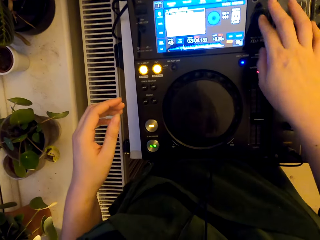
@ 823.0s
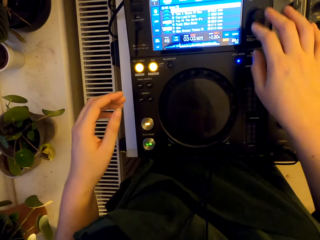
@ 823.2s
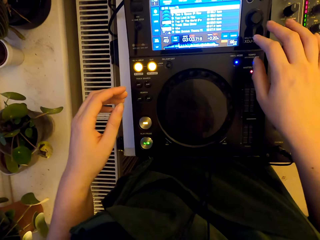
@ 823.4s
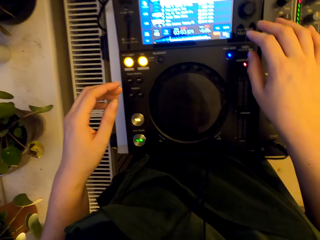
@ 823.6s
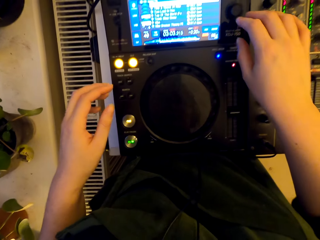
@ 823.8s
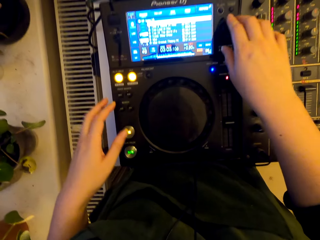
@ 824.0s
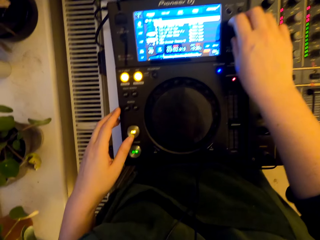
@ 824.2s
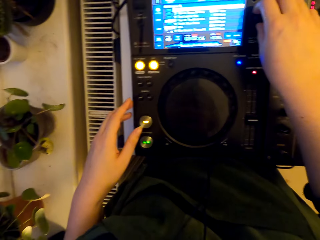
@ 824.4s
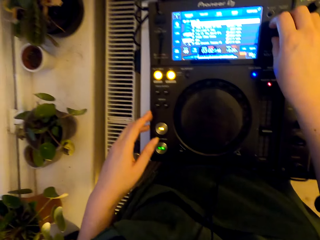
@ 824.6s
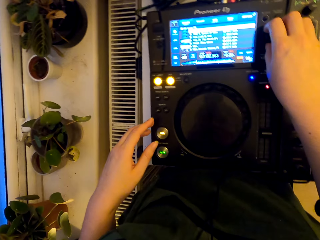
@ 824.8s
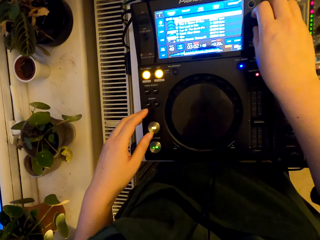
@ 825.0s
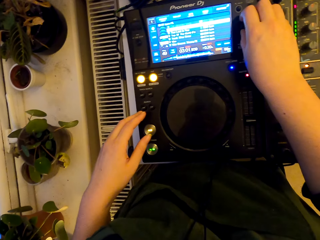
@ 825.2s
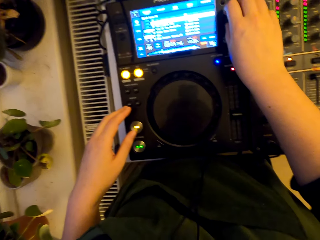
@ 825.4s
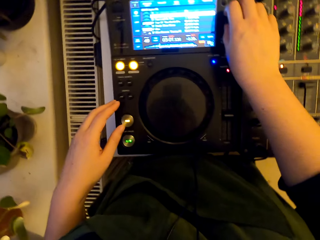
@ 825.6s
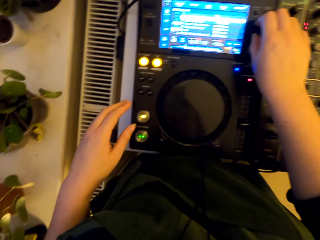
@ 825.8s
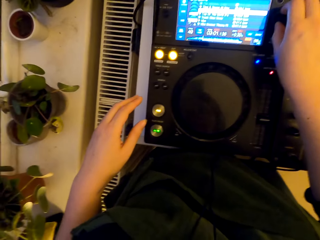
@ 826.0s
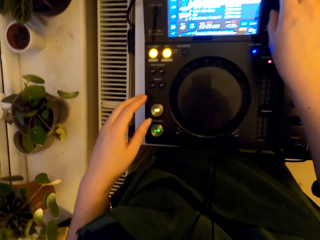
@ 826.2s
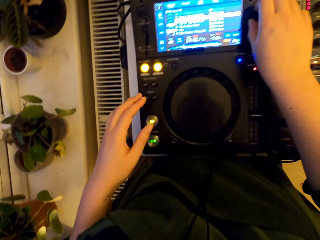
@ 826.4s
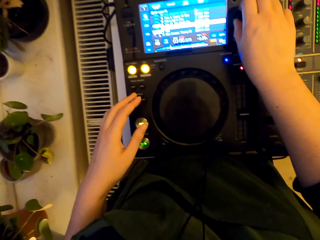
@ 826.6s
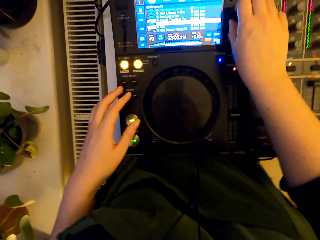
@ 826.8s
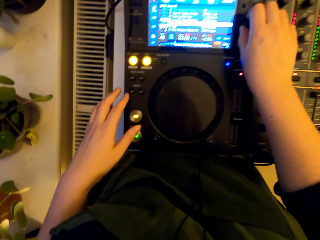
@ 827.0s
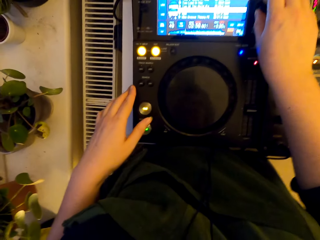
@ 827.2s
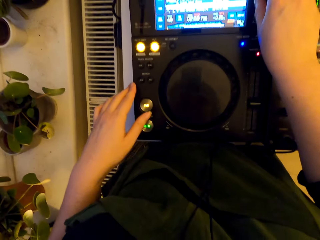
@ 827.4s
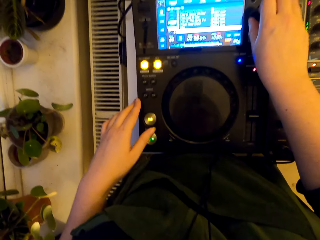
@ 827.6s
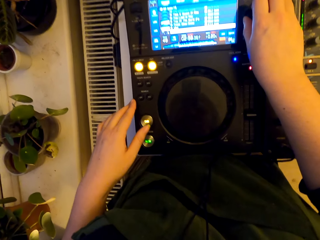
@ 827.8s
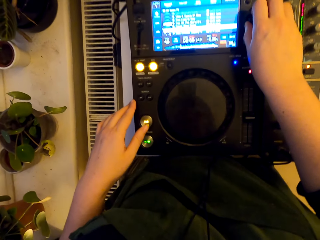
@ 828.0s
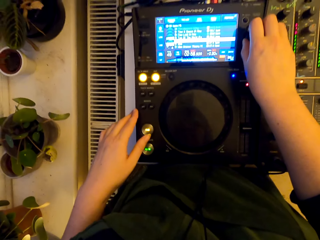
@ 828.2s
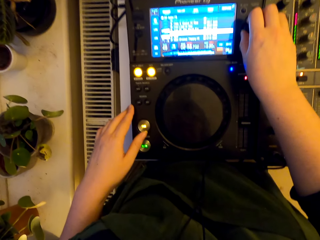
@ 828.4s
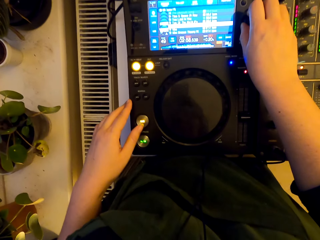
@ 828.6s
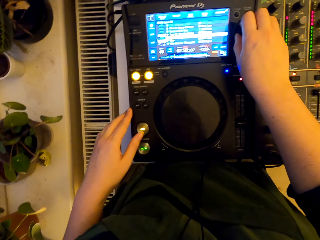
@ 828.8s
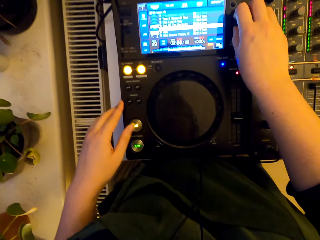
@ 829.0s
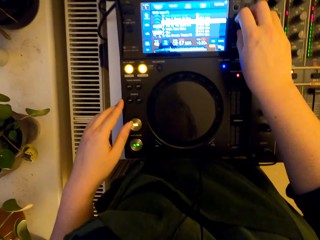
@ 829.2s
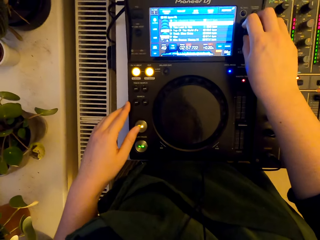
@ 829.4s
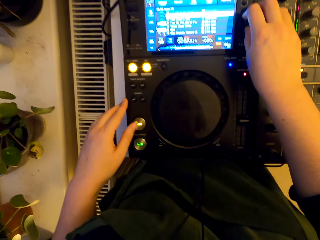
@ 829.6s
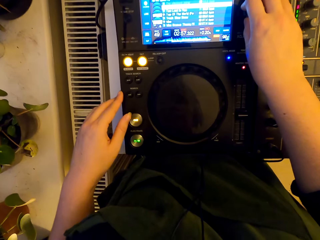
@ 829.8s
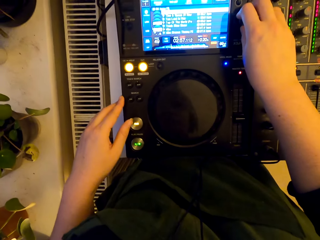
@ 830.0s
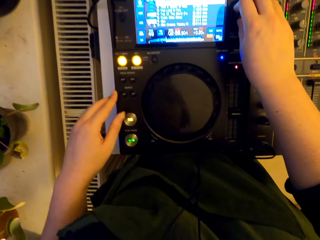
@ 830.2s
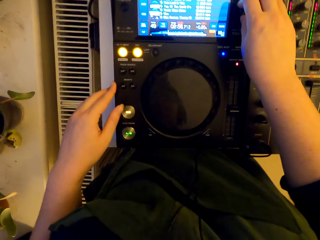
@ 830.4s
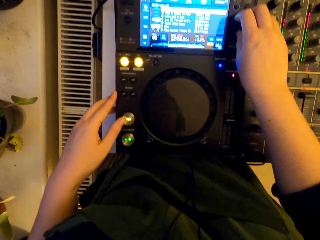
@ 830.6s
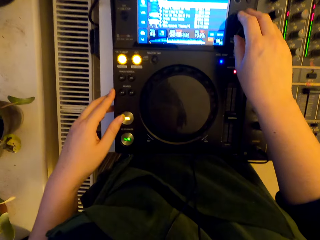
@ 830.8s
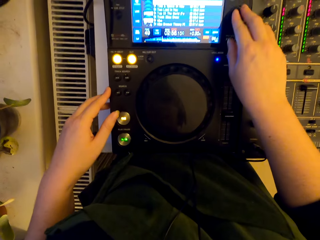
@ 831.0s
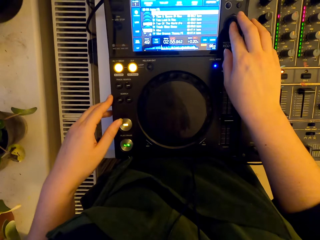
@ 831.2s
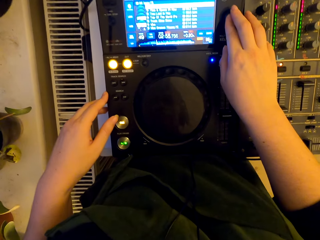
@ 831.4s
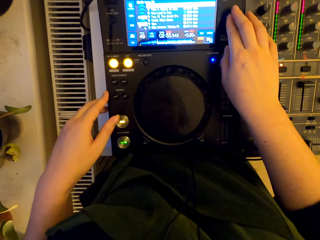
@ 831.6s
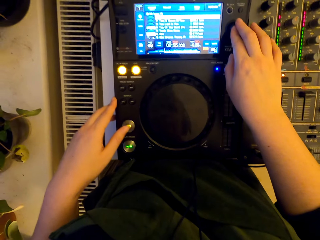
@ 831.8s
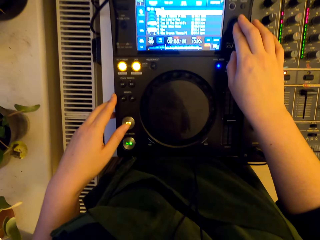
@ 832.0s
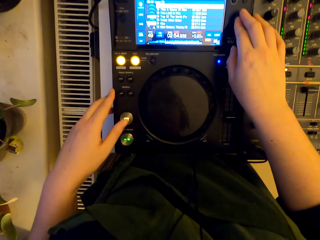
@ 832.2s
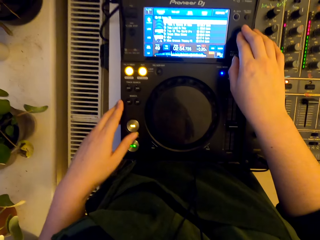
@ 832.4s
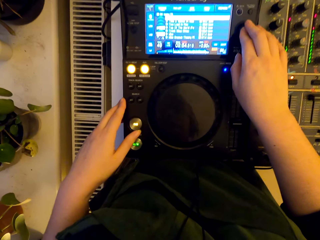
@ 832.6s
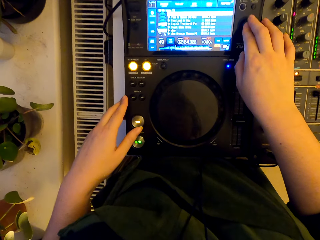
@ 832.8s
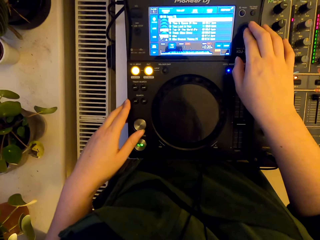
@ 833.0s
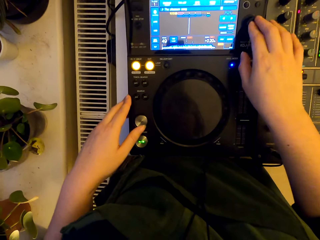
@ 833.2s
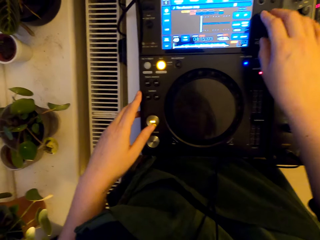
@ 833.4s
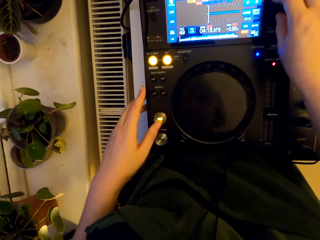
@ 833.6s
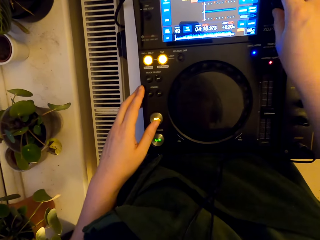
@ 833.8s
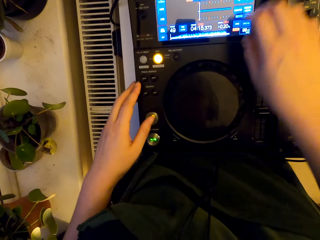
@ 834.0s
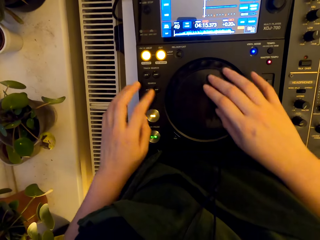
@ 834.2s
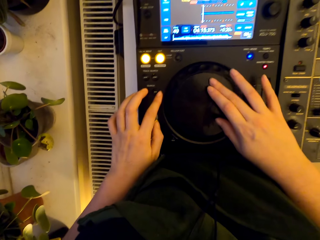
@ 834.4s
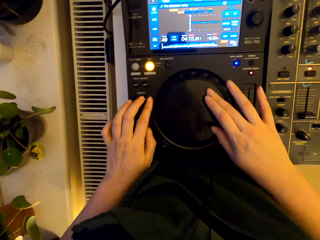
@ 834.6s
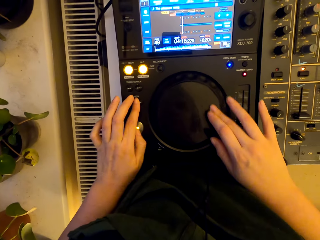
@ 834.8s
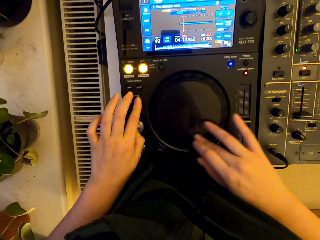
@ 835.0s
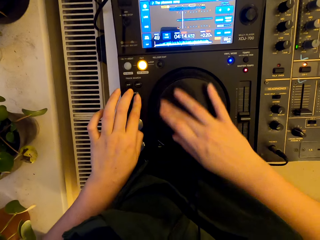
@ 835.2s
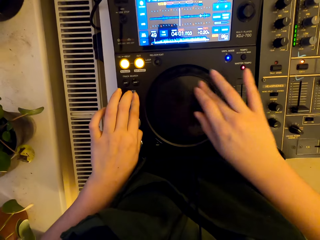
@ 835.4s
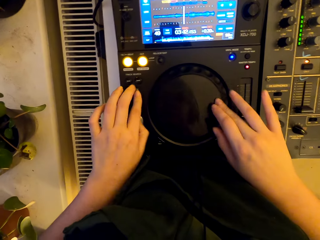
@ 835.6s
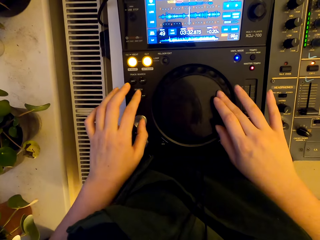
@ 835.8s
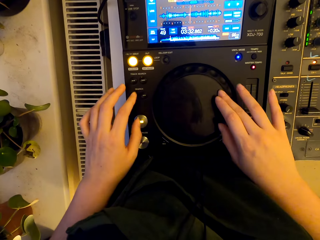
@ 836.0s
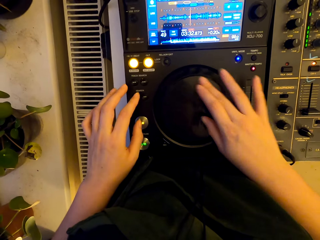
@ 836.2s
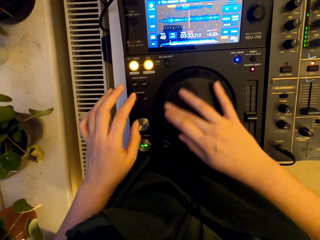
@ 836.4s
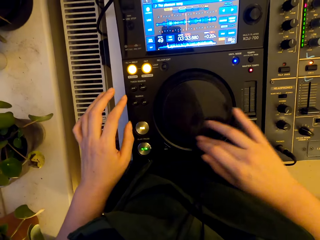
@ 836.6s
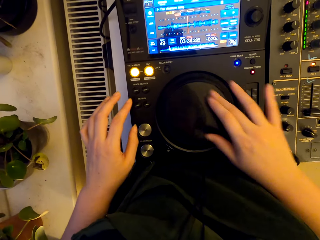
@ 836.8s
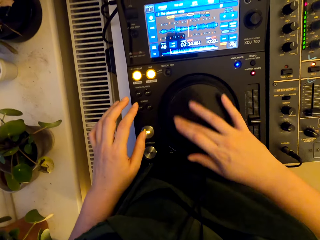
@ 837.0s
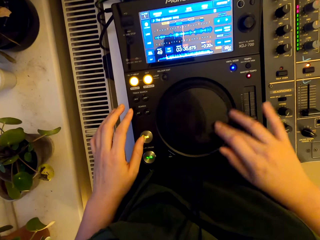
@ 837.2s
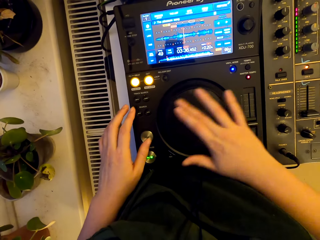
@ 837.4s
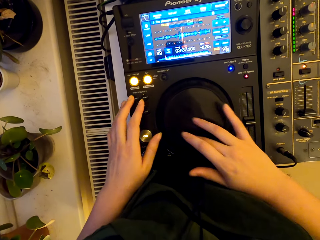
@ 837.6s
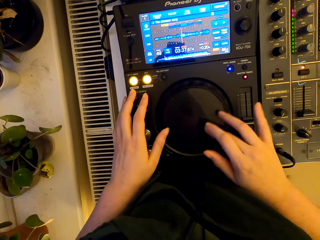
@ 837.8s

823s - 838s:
The camera wearer presses the button. They turn the knob. They press the button. They spin the jog wheel.

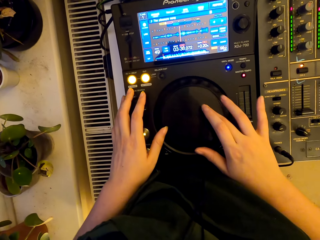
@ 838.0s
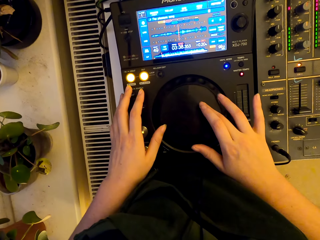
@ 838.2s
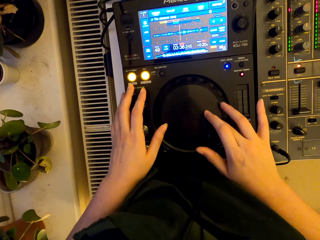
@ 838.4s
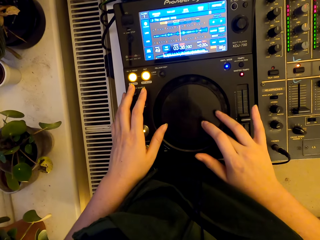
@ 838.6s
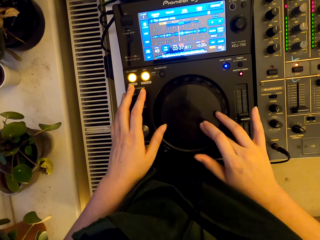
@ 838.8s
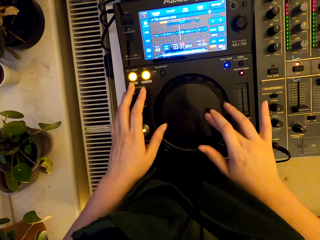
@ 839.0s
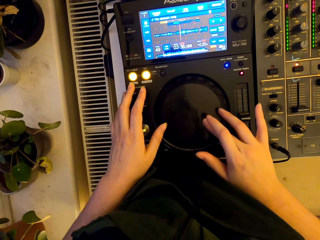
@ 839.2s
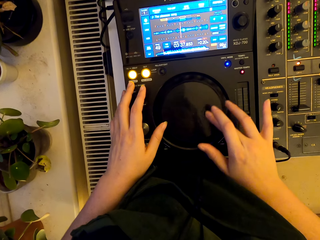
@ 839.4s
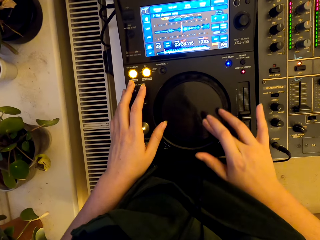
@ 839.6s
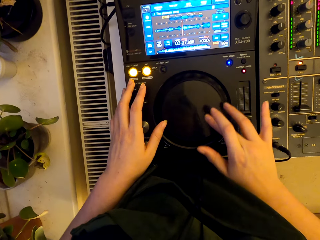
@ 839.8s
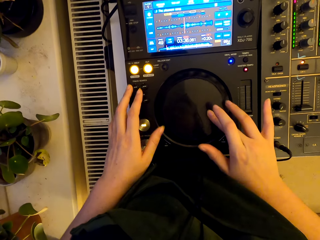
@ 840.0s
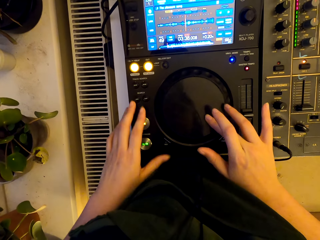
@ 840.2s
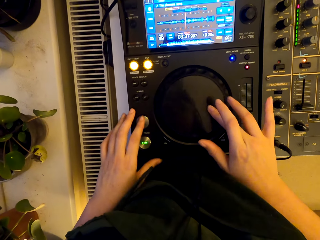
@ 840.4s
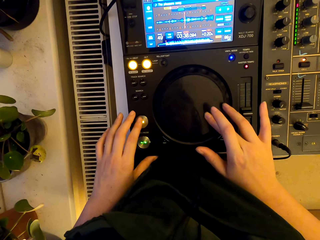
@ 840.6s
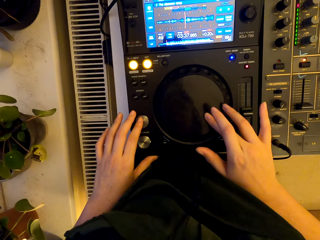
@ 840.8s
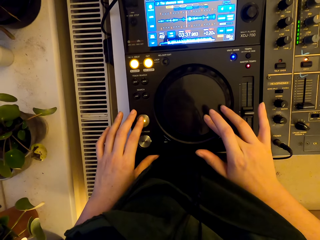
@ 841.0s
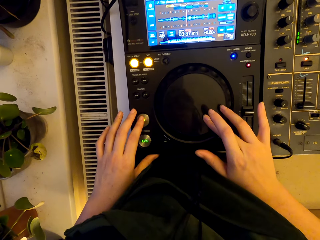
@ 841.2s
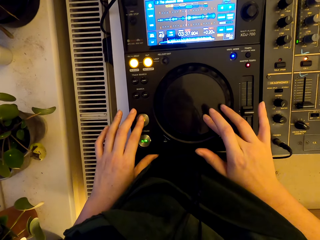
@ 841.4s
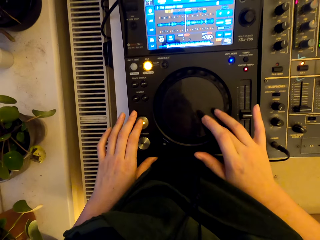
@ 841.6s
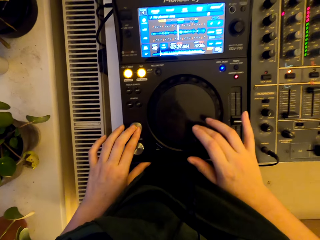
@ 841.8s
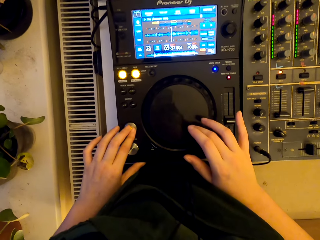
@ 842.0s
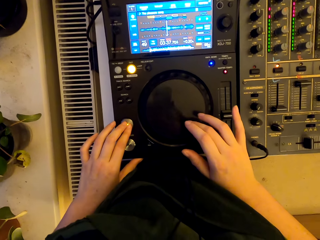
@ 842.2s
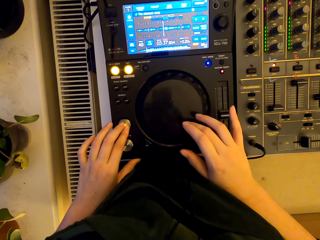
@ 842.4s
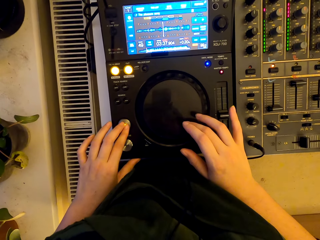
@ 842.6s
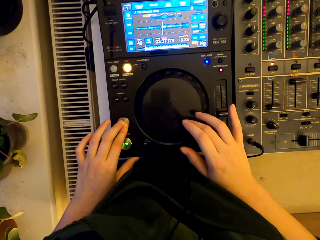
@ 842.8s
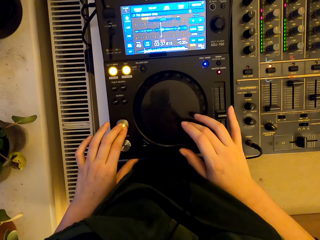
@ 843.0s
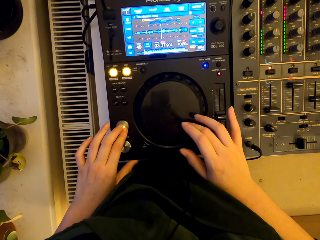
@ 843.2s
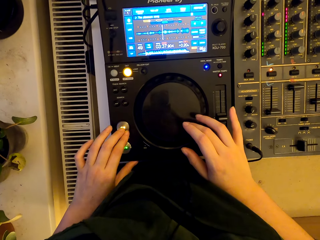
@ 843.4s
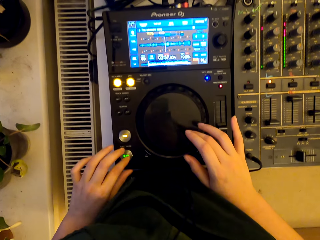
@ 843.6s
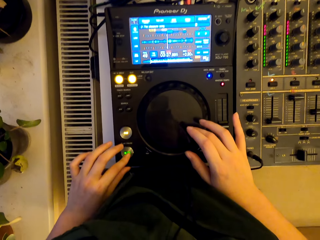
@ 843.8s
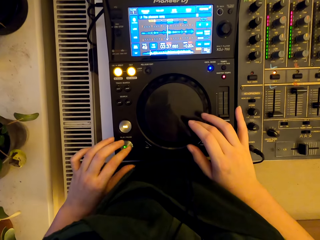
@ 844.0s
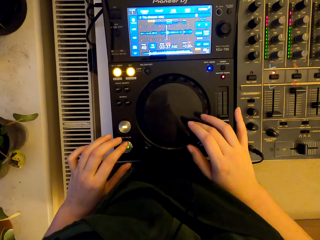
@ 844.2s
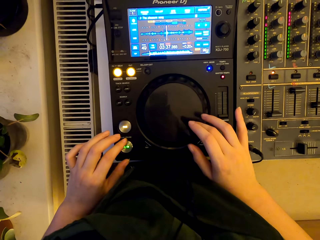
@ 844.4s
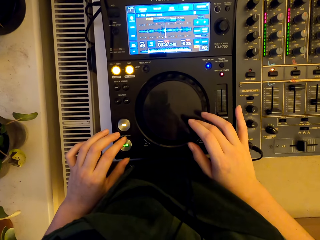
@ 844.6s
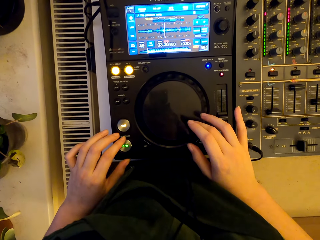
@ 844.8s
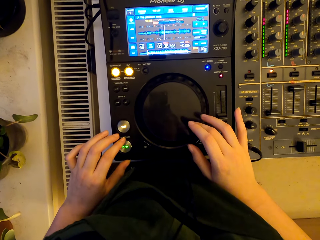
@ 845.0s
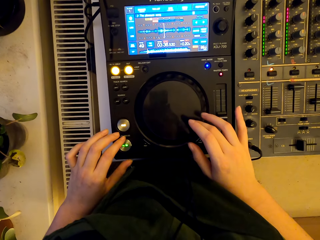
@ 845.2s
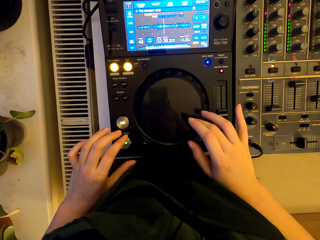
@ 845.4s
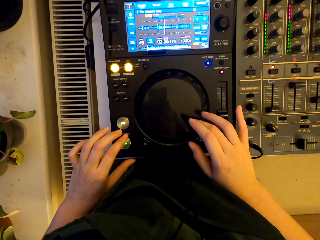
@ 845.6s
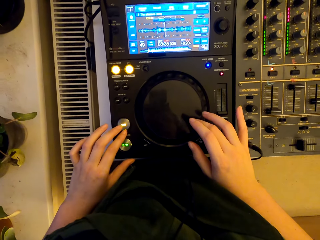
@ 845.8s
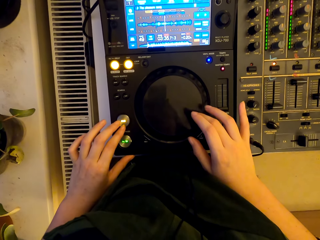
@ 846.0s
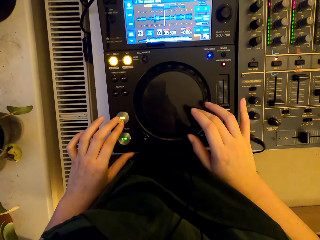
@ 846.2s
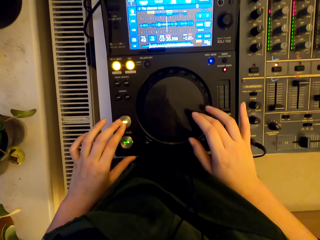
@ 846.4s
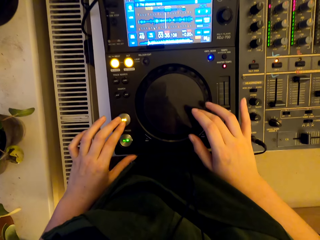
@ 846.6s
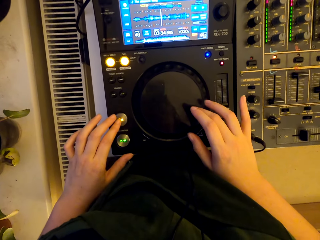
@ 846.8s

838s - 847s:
The camera wearer presses the buttons.
